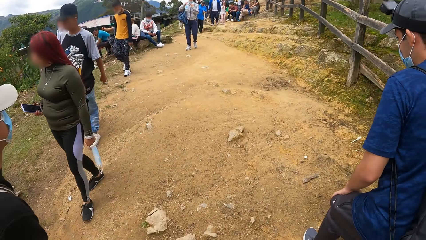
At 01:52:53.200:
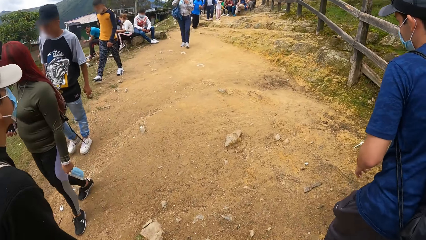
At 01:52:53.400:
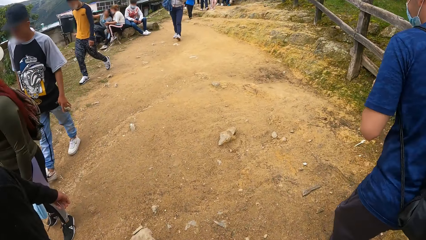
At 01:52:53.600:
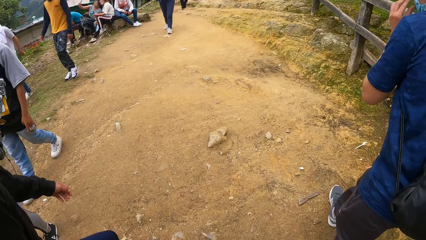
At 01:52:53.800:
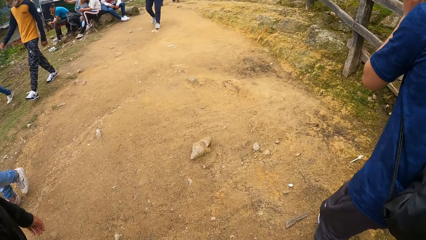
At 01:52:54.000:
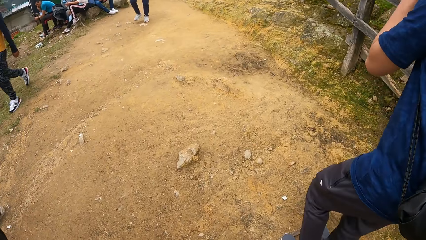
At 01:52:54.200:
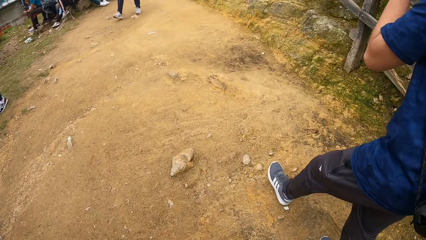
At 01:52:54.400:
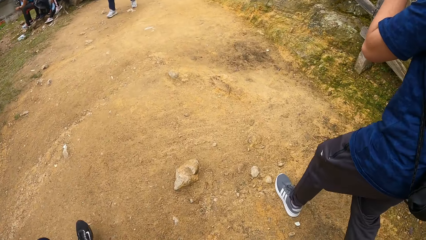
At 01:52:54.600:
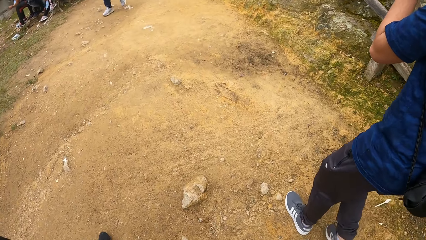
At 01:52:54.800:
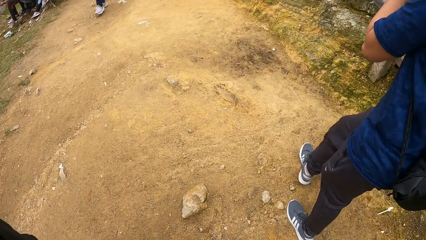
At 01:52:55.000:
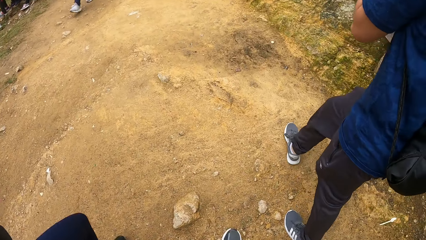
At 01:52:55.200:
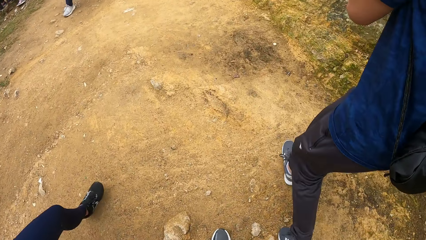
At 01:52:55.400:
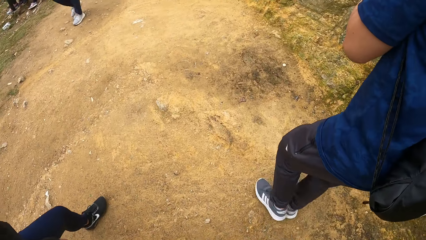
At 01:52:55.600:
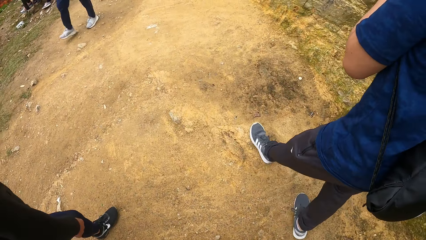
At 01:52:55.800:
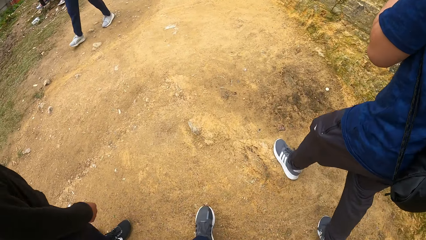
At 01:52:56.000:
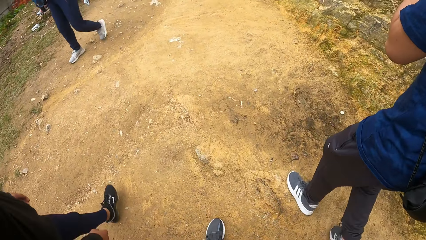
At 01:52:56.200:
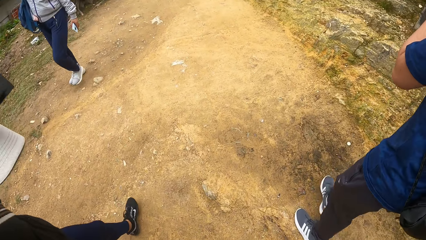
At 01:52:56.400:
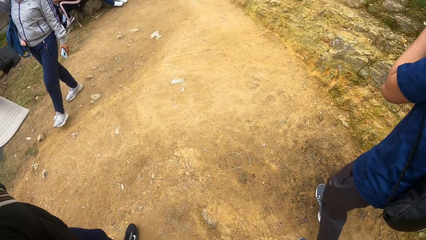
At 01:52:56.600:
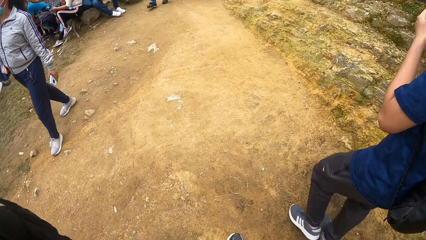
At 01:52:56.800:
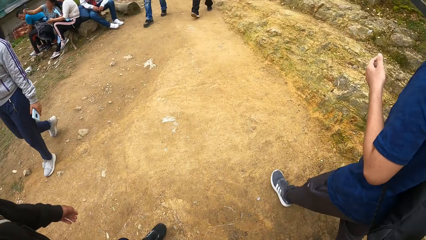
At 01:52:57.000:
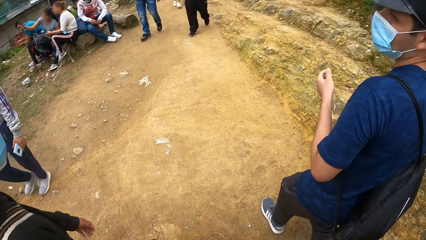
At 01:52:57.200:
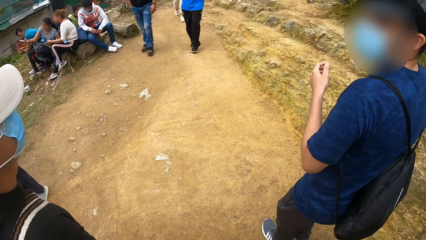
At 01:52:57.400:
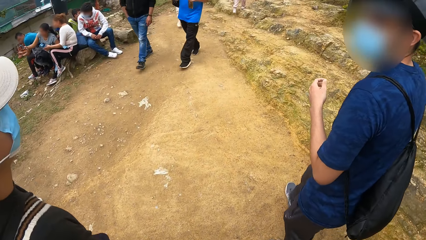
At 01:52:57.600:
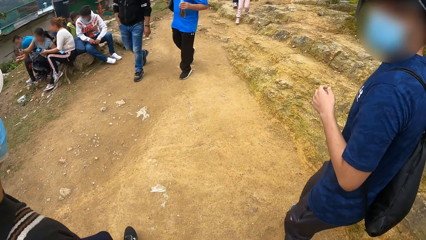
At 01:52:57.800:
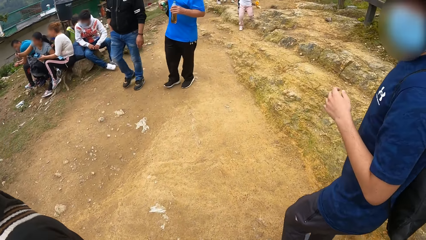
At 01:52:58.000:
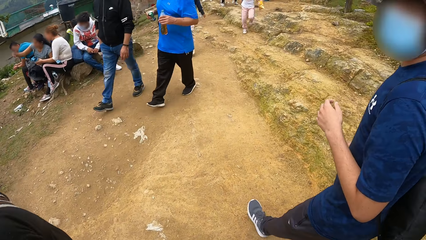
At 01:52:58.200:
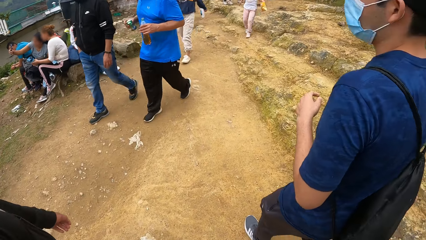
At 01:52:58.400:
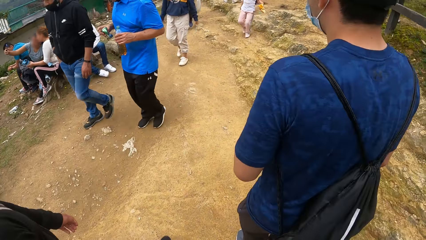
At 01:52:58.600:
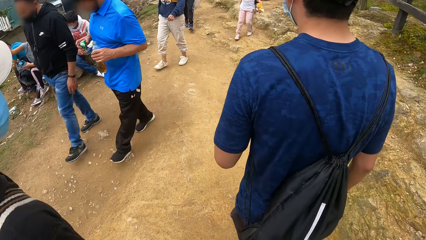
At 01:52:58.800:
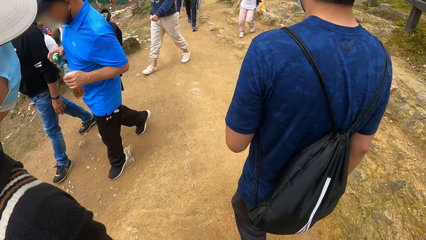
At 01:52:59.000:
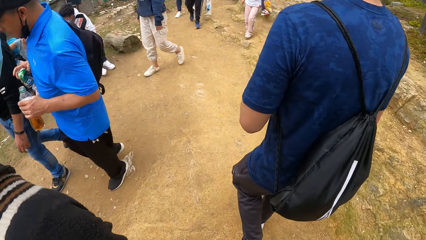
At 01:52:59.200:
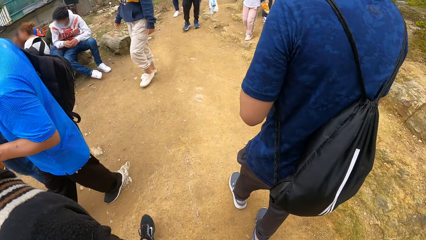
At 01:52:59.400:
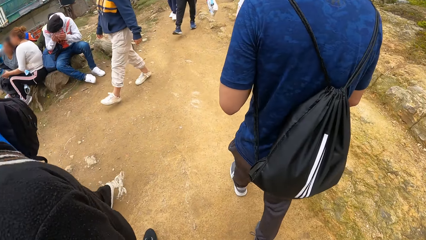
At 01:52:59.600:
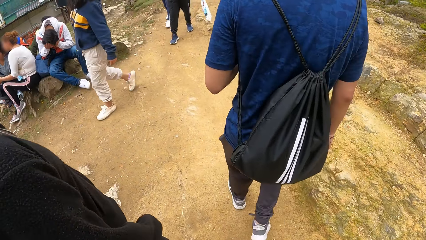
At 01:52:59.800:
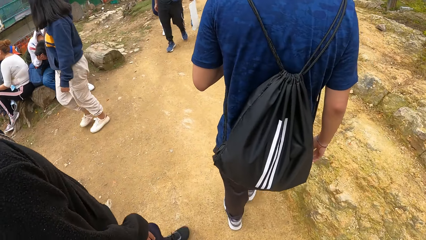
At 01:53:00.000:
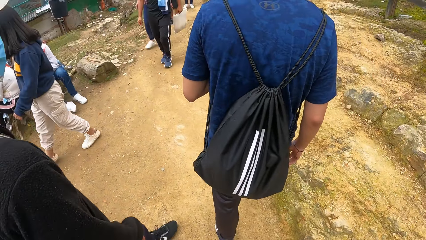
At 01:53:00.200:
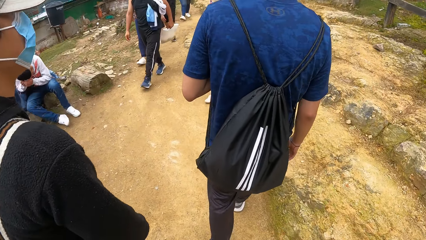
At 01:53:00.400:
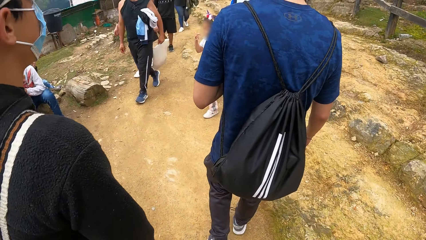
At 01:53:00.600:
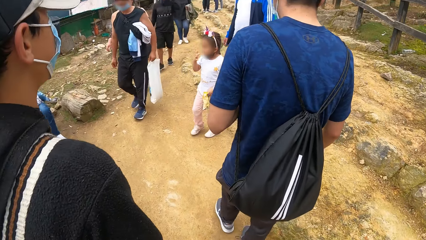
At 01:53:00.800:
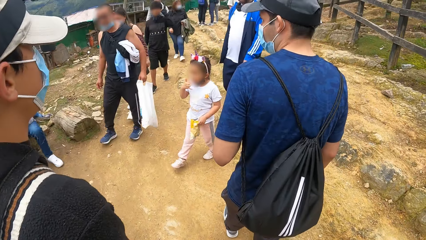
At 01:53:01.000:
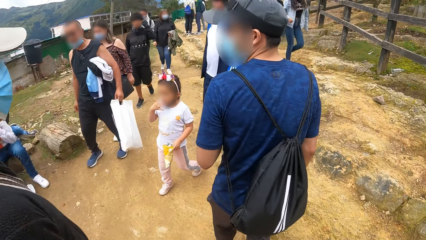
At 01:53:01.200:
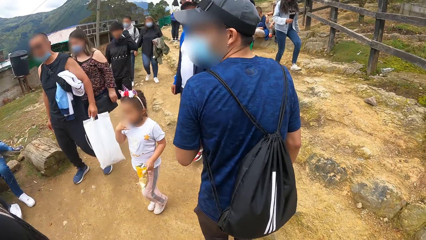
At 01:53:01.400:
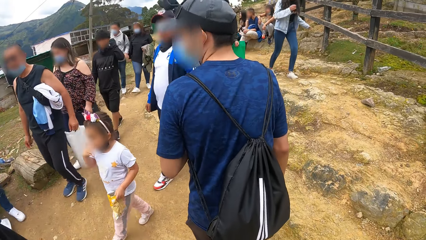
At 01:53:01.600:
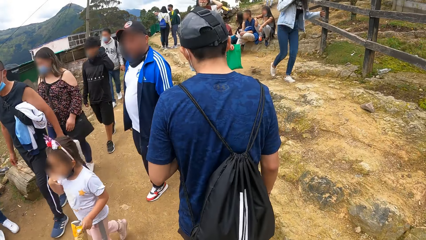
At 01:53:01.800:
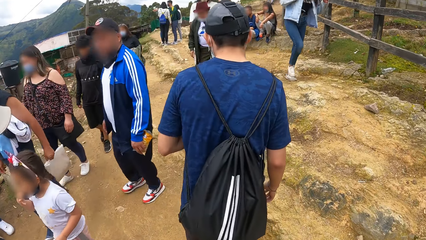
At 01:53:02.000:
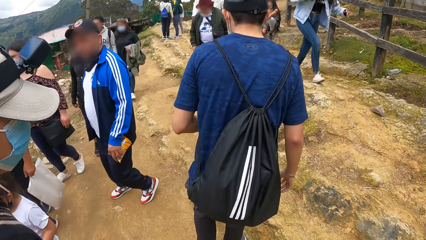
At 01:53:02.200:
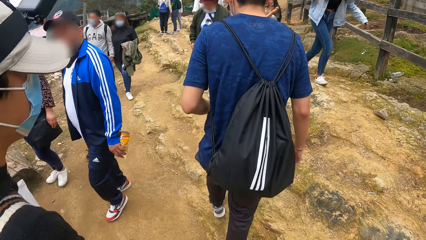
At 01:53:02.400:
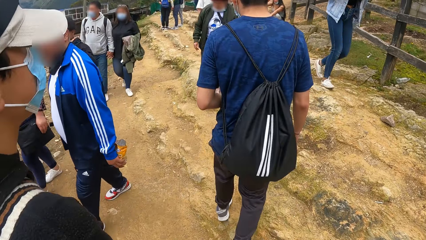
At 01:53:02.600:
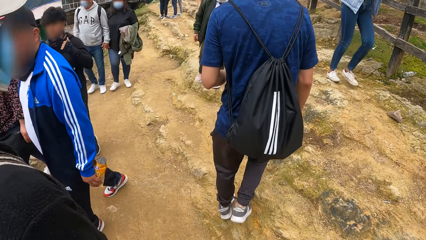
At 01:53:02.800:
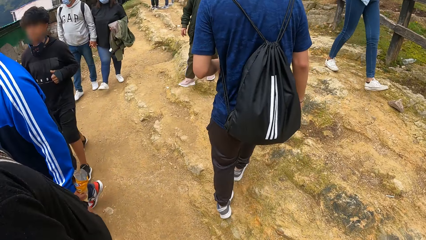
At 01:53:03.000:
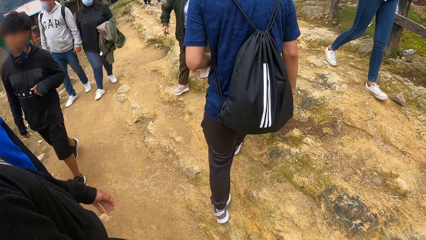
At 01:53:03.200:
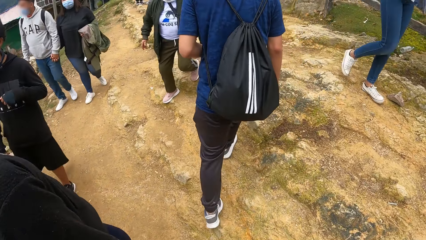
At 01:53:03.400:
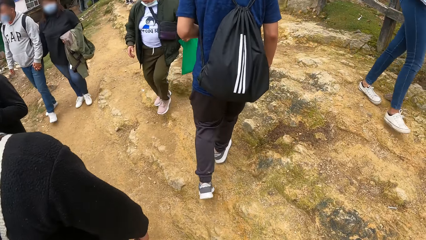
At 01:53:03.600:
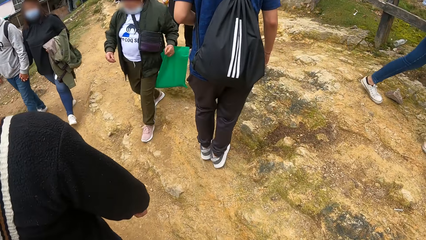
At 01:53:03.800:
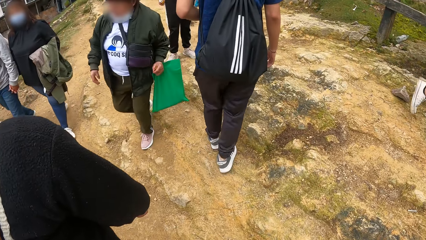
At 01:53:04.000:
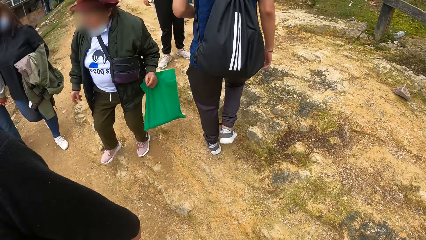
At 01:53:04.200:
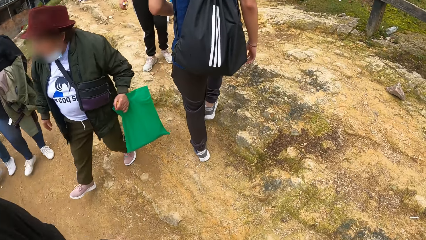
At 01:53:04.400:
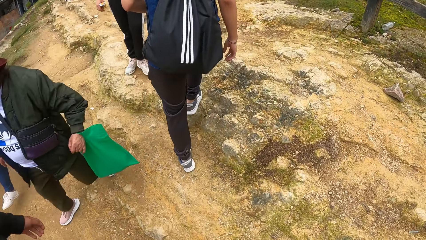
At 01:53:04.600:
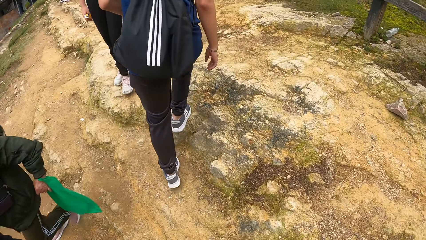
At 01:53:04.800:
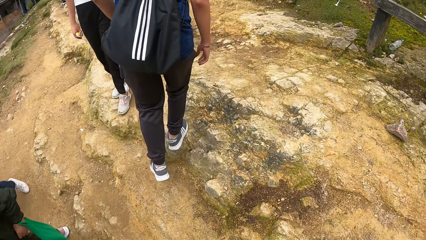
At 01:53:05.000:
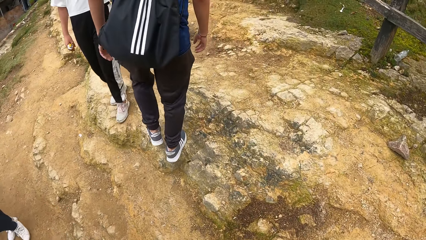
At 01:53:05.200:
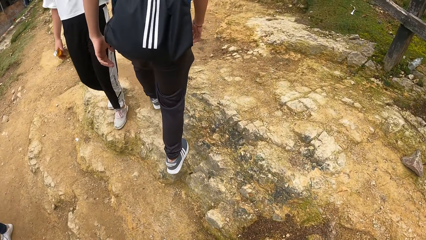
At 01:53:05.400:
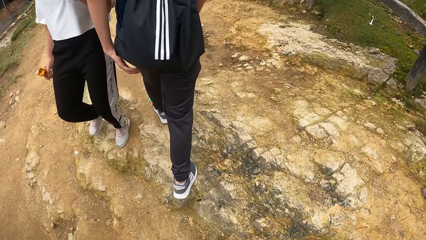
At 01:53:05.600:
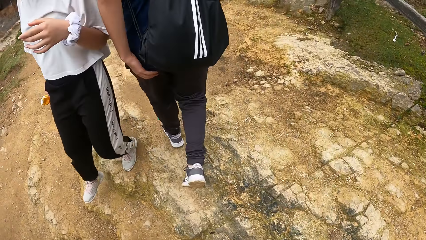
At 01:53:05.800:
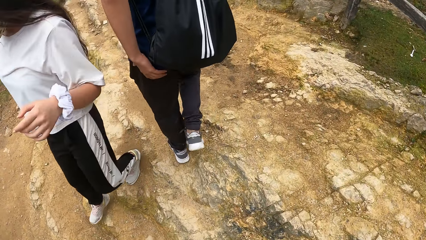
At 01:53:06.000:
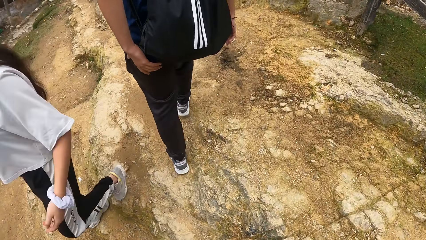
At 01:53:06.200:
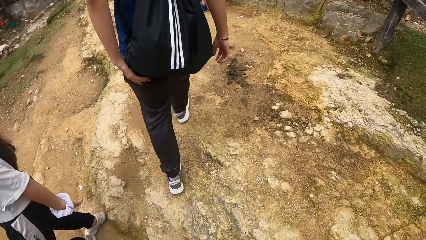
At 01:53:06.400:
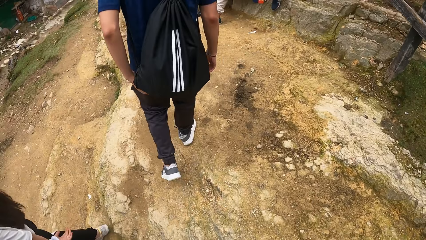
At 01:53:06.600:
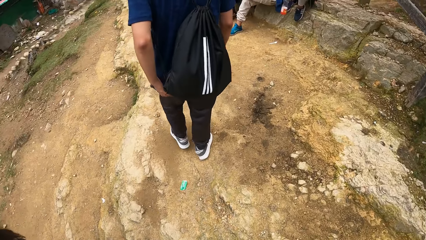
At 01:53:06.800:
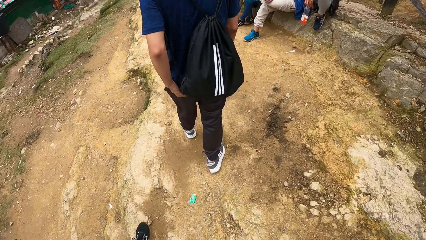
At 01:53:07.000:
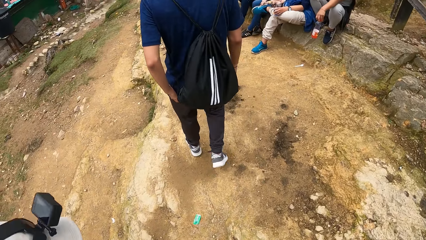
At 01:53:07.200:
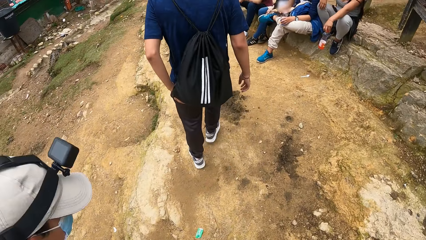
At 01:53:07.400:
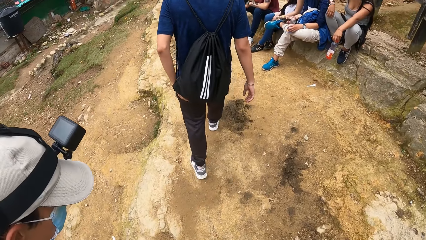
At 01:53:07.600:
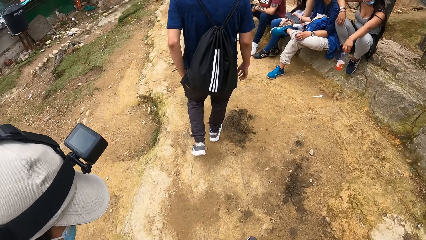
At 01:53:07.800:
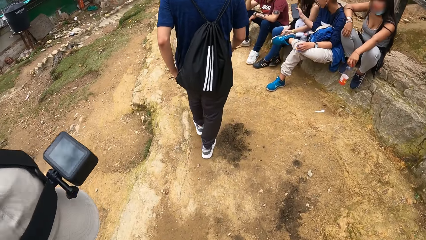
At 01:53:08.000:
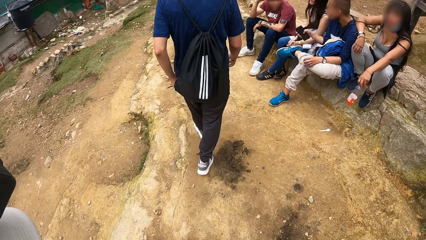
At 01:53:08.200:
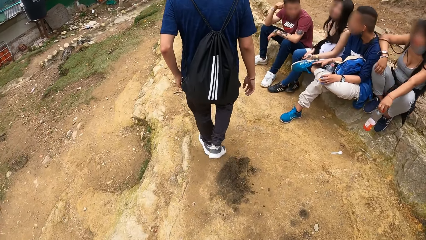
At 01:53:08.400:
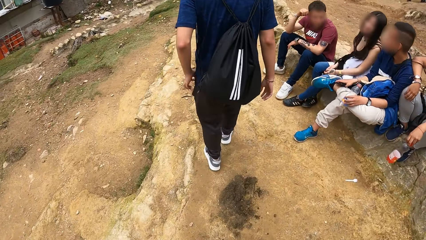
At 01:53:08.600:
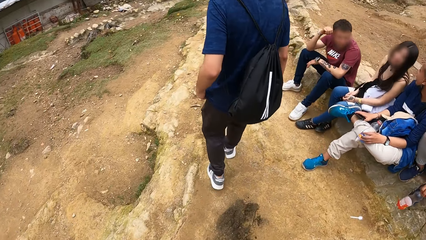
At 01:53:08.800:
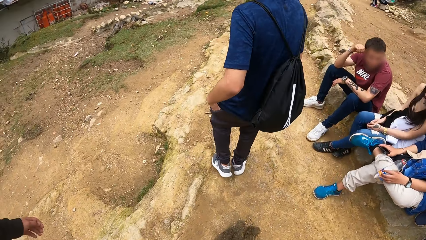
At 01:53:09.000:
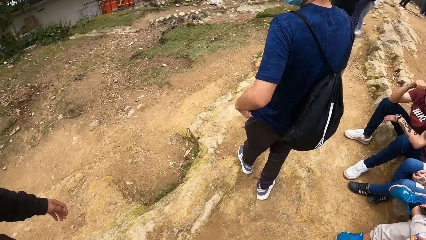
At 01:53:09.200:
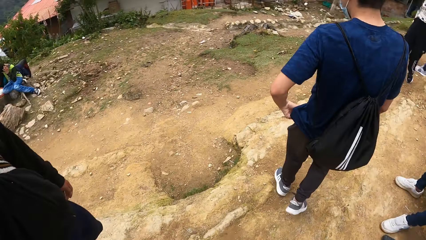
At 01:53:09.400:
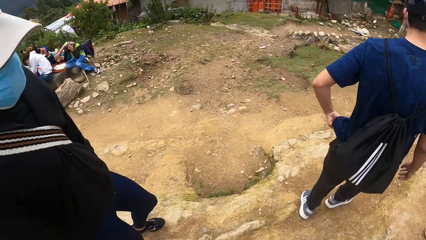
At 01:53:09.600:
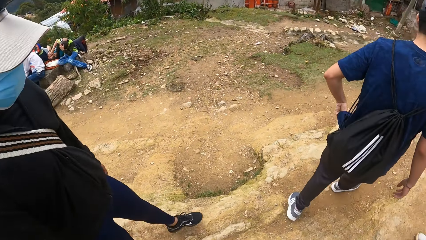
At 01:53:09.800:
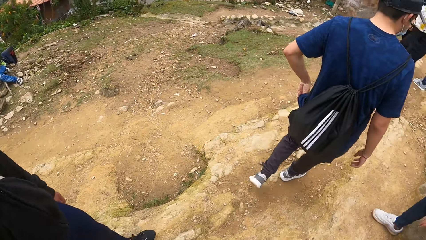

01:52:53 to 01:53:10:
The man adjusts the facemask on his face with his left hand. The camera wearer looks around the road. The man holds his shirt with his left hand.
